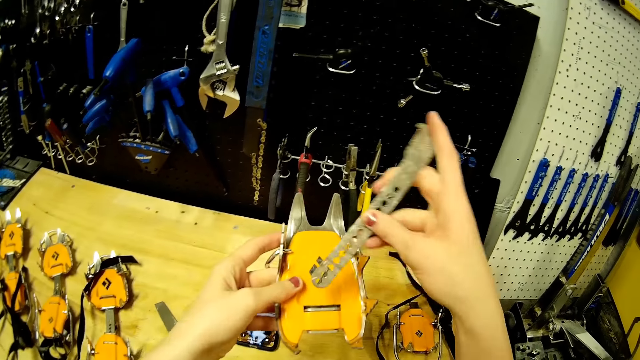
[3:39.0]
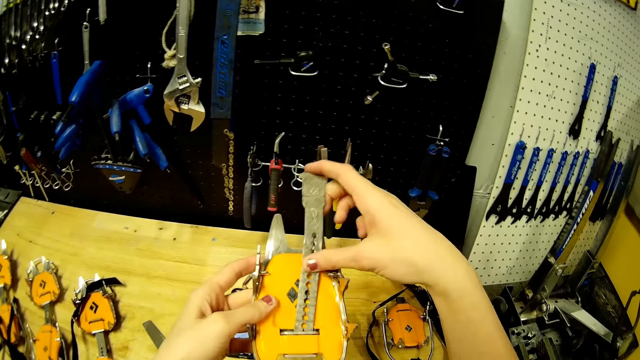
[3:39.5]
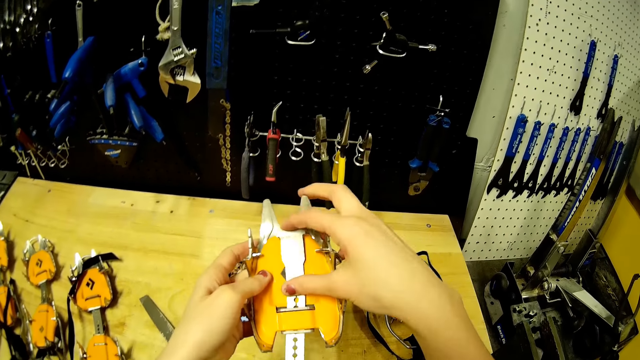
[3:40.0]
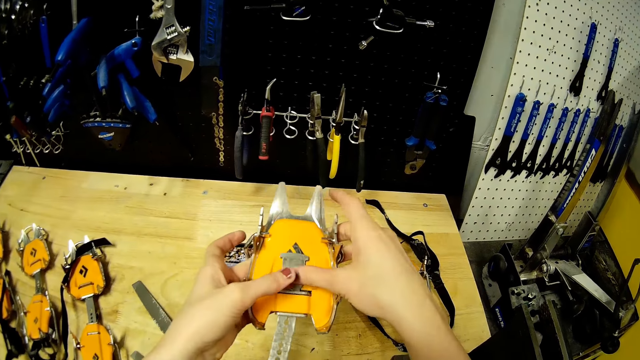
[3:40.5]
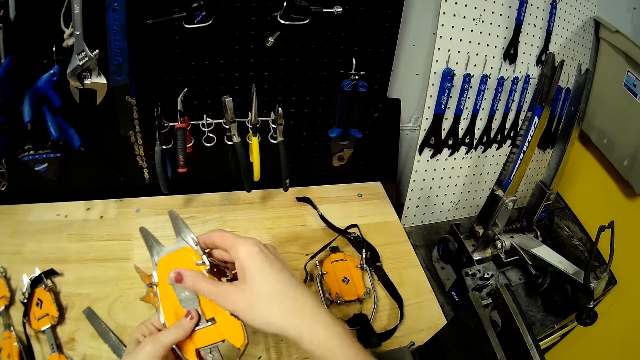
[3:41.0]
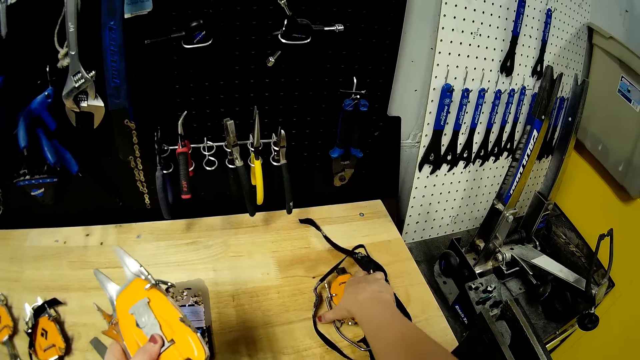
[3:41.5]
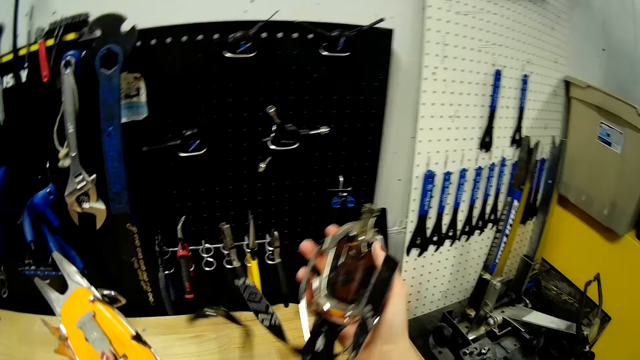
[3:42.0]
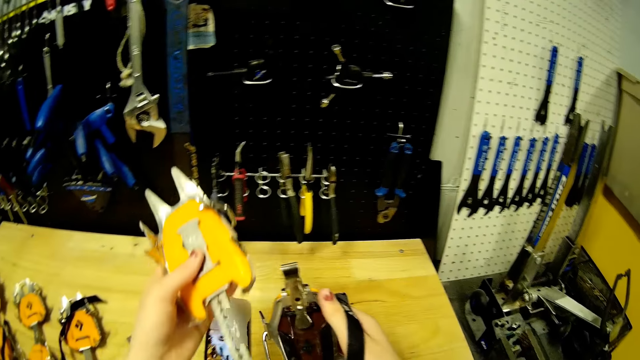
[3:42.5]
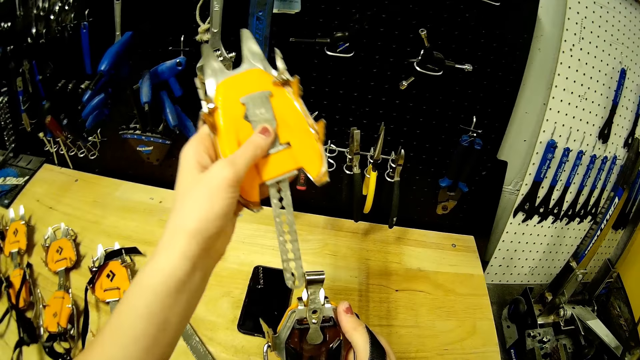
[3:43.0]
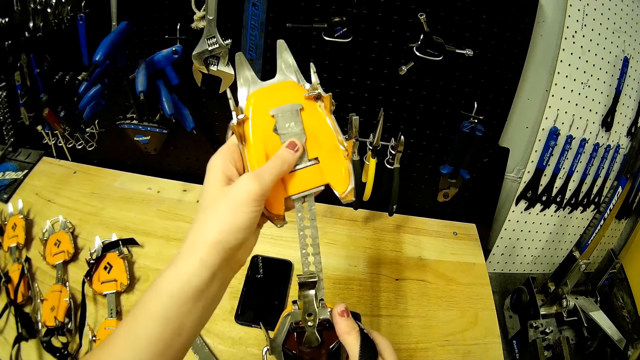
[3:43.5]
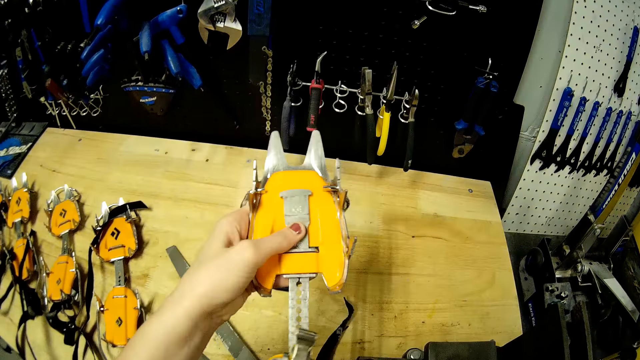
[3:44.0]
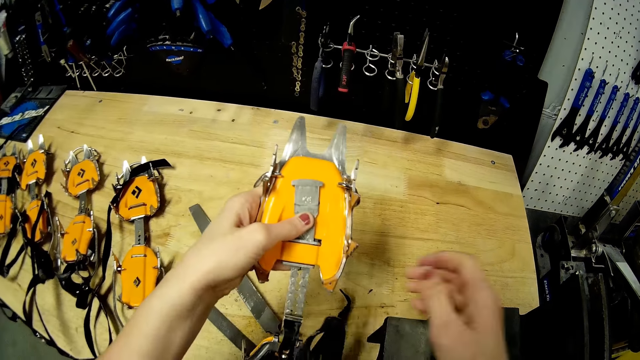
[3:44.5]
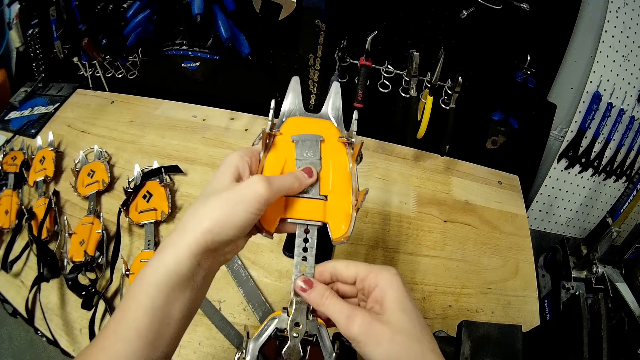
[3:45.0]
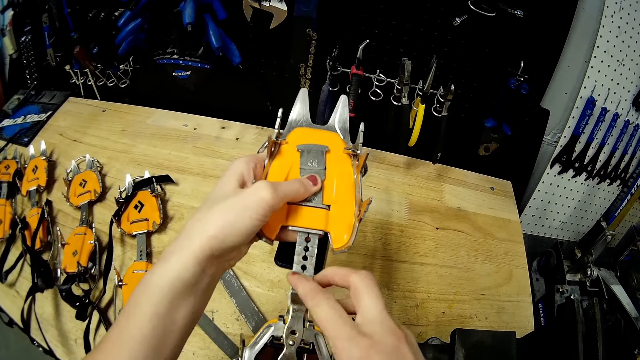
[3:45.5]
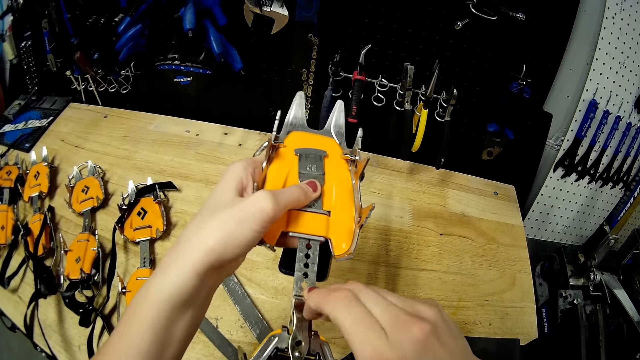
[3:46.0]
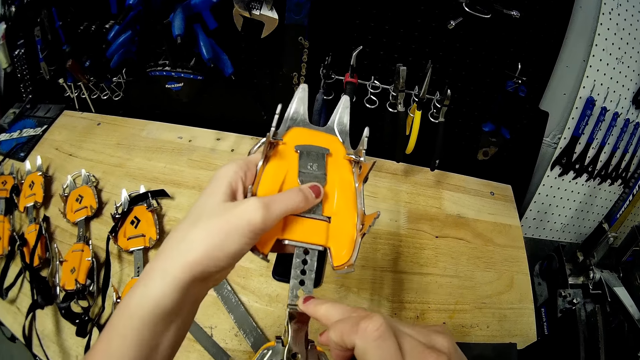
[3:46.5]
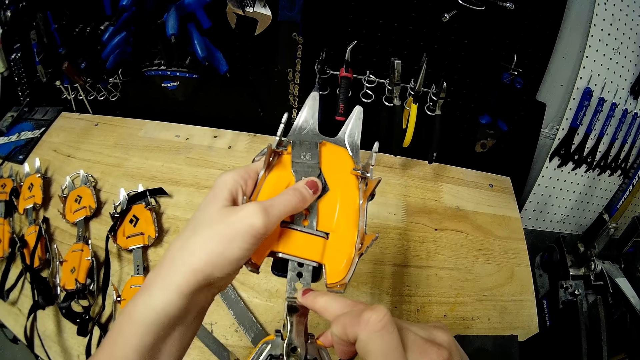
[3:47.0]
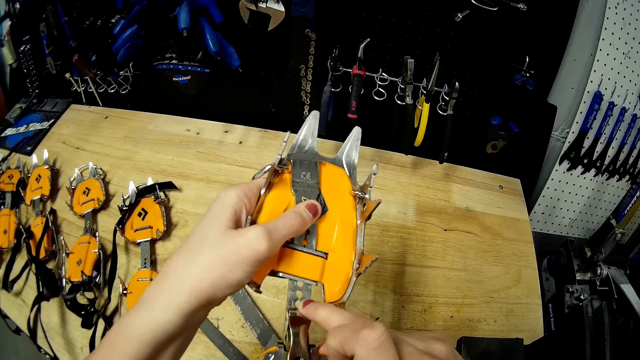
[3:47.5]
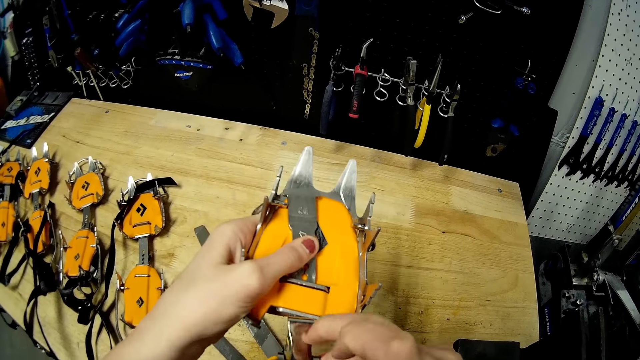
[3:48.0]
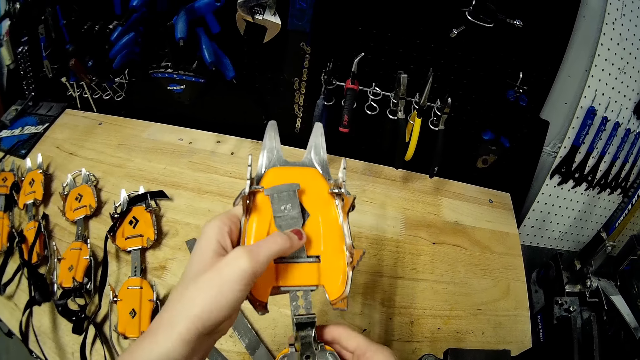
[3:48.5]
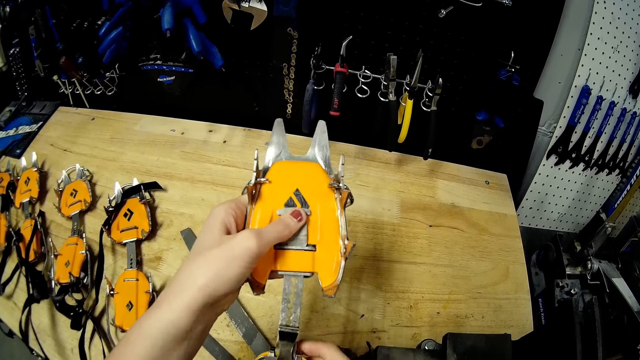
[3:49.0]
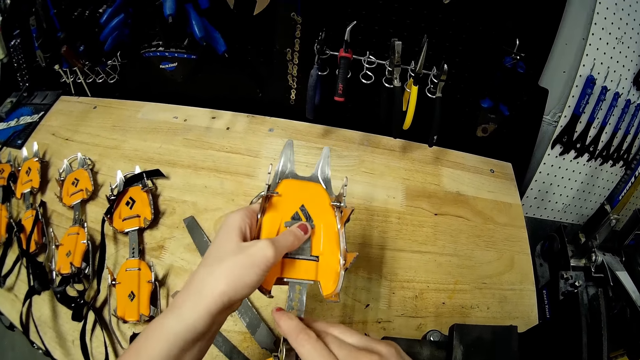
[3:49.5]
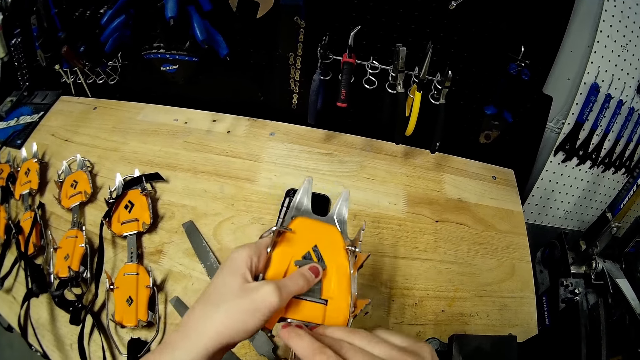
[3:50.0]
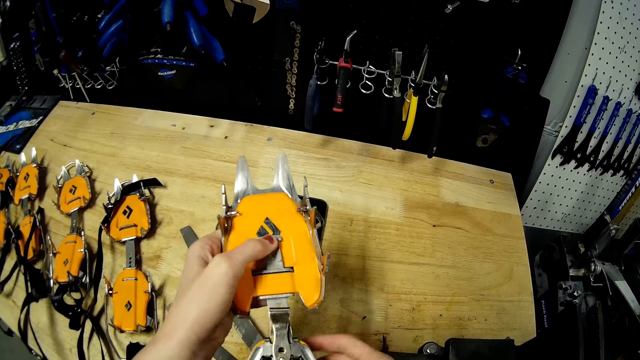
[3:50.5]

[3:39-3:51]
The camera wearer inserts the center bar into the crampon plate with her right hand. She picks up the crampon plate from the table with her right hand. She inserts the center bar with the crampon plate into the clip with her left hand. She adjusts the clip with her right hand.

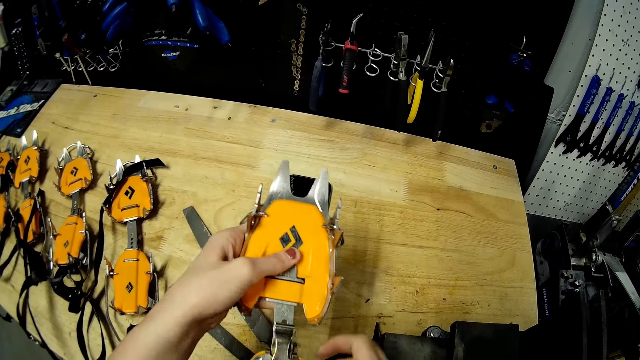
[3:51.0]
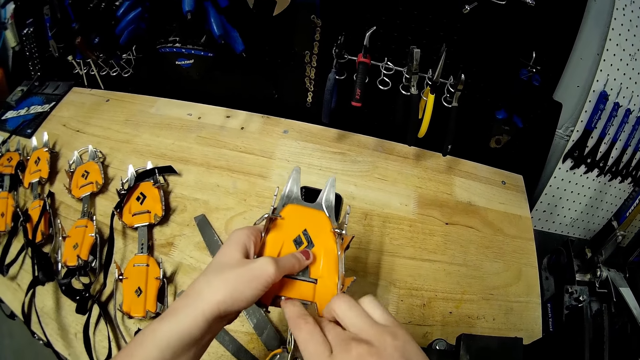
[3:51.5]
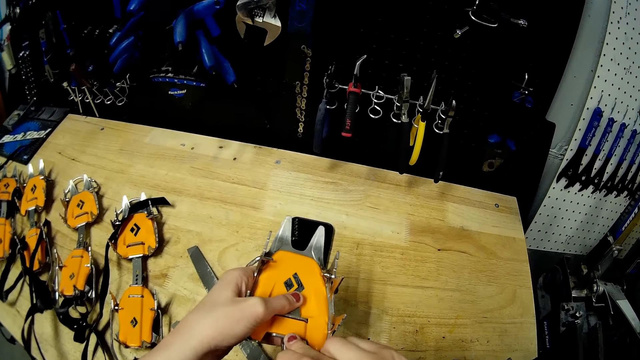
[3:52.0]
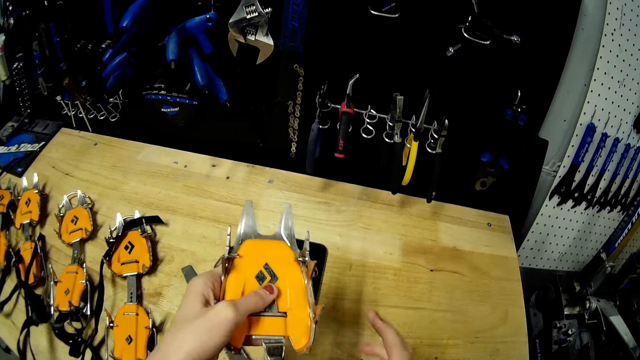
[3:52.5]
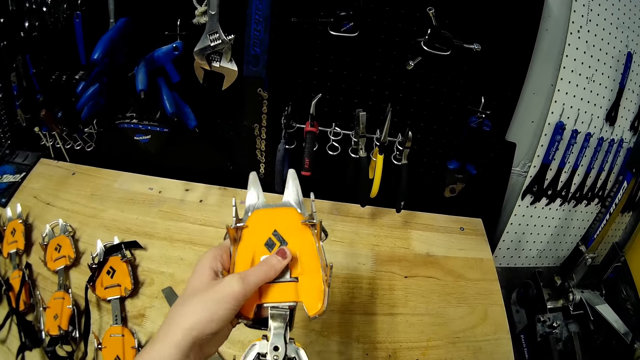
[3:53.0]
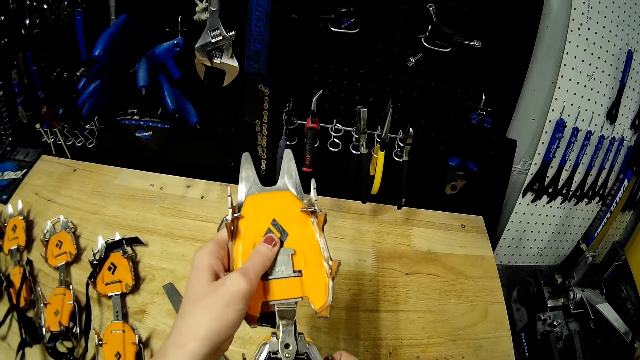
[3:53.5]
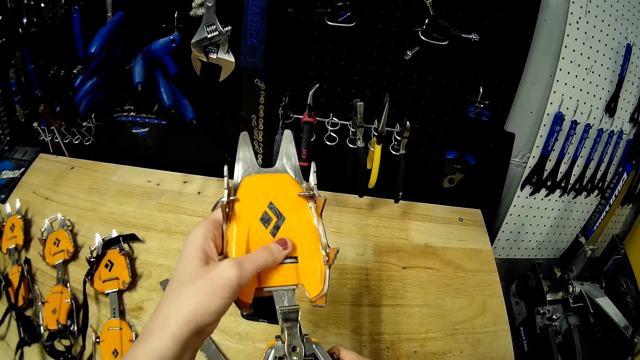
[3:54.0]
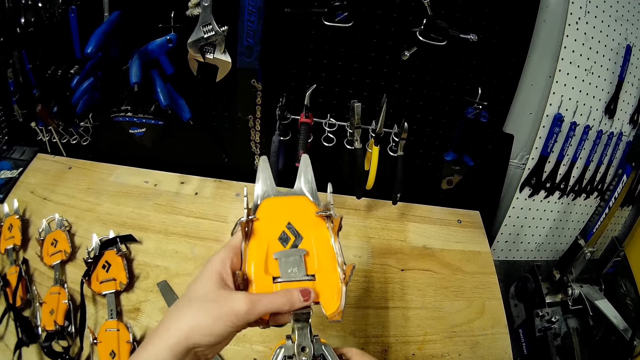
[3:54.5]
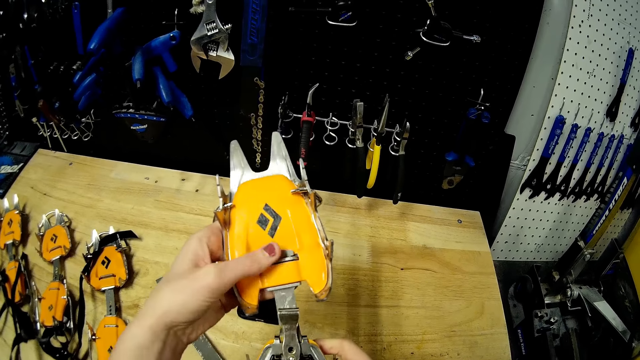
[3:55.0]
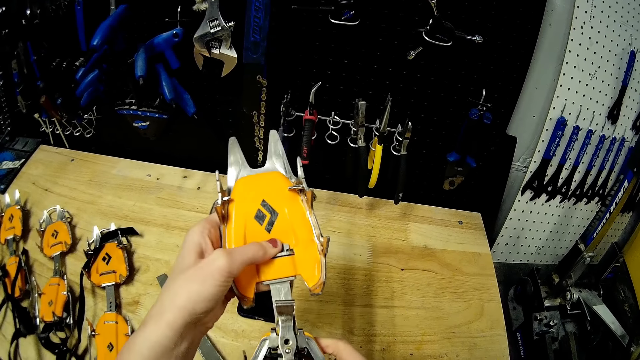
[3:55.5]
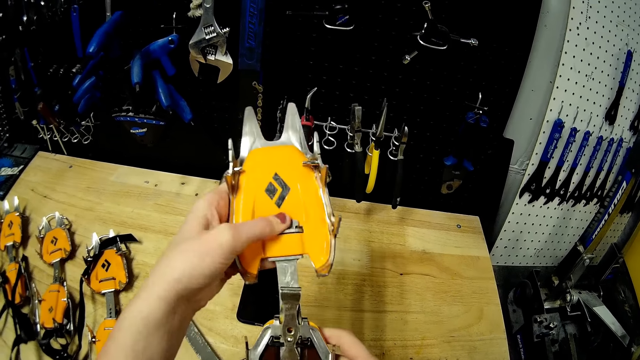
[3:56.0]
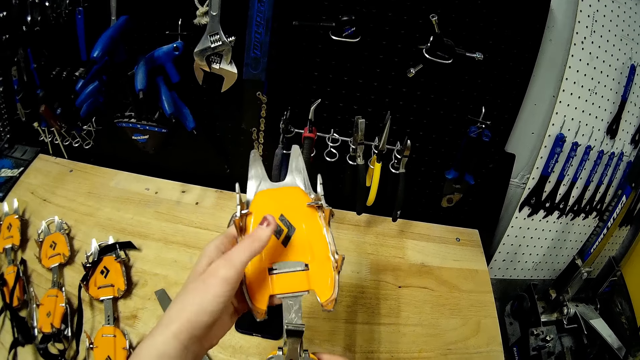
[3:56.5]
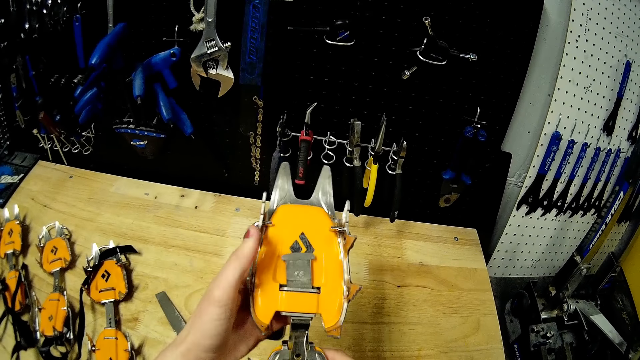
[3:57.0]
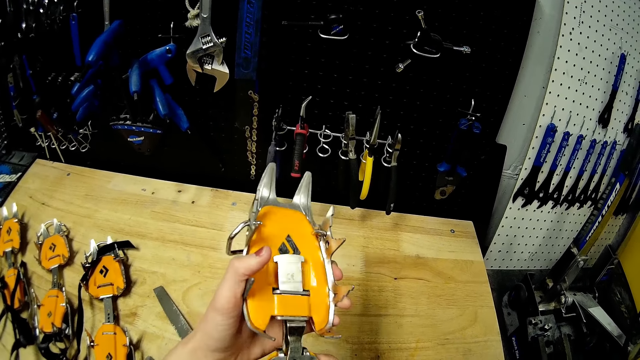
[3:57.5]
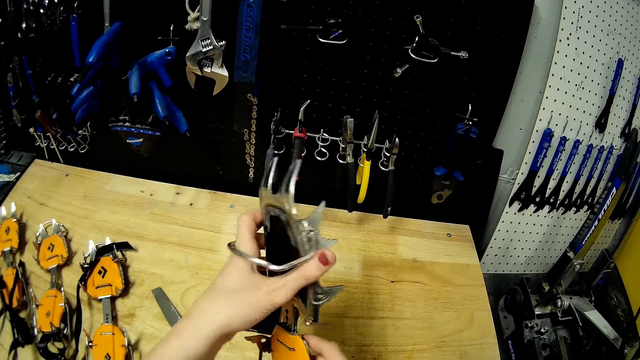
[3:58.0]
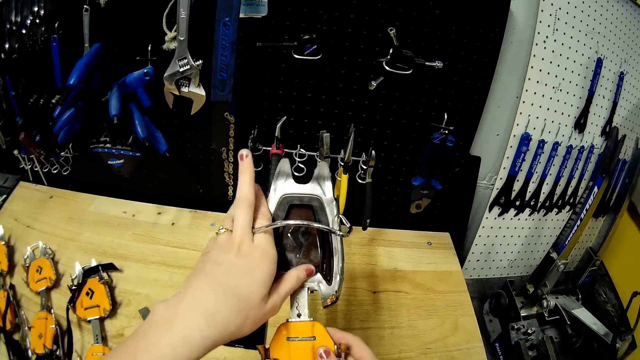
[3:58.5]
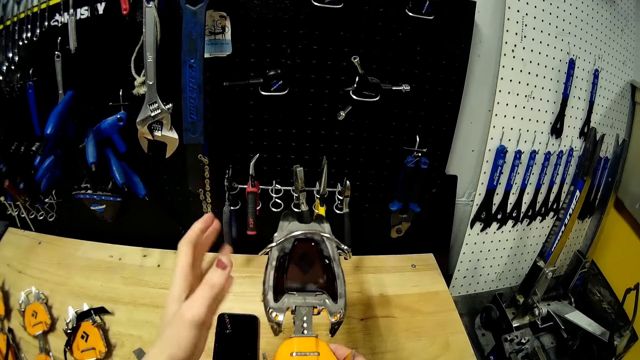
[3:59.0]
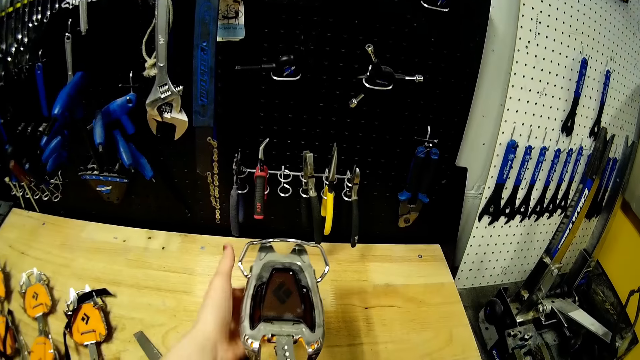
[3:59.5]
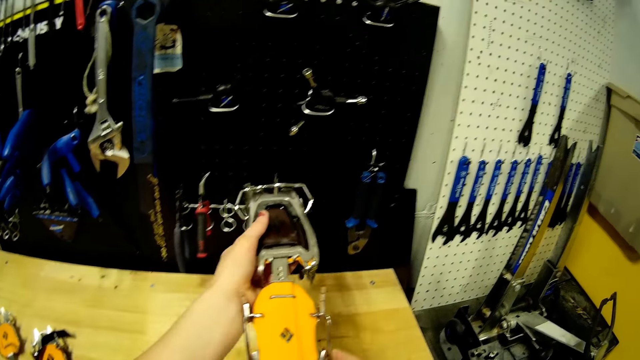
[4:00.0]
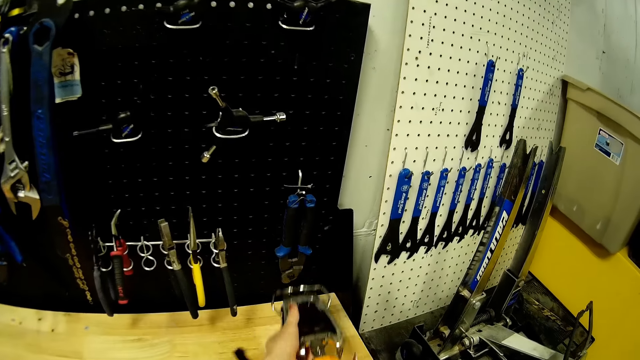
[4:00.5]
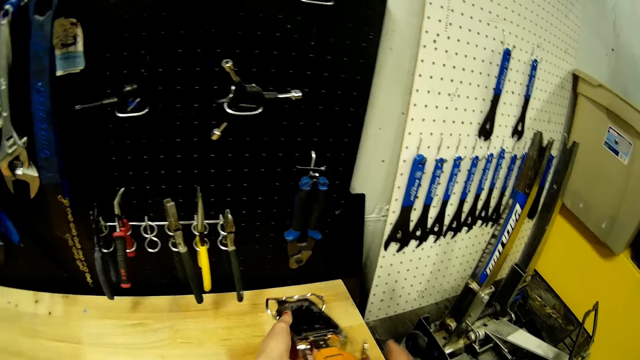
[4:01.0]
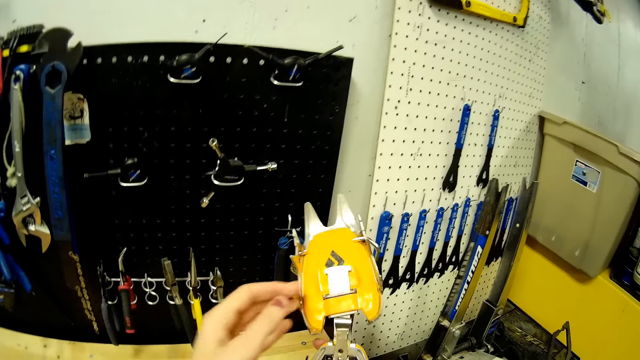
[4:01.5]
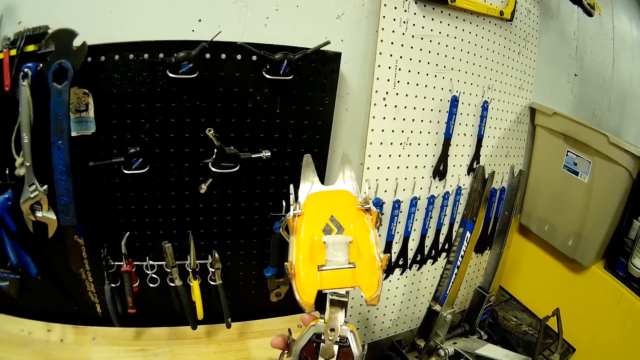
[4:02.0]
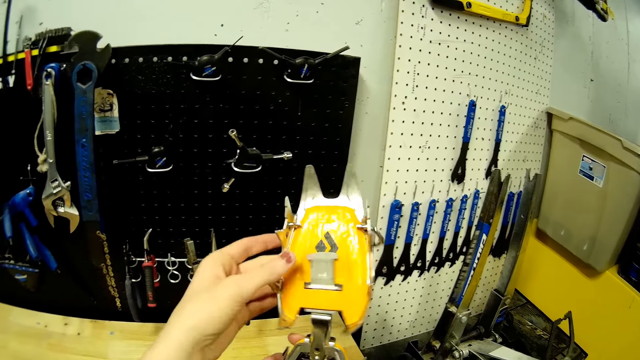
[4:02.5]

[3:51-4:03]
The camera wearer turns the crampon around with both hands. She shifts the bar with her left hand. She turns the crampon around with both hands.
